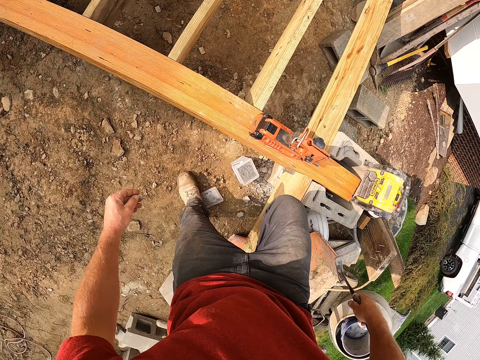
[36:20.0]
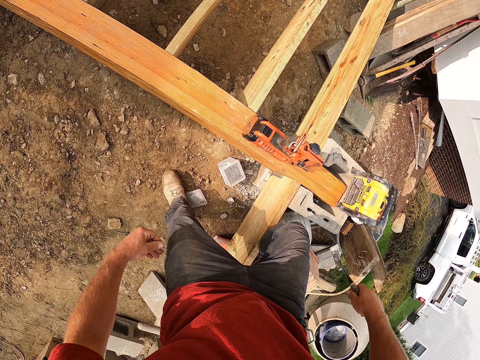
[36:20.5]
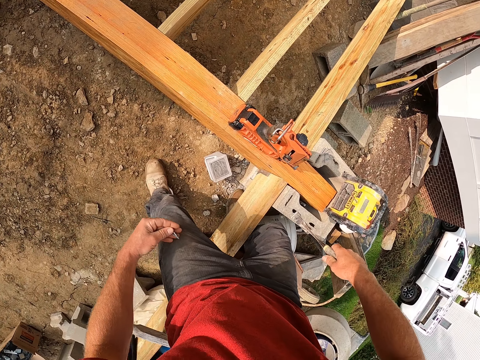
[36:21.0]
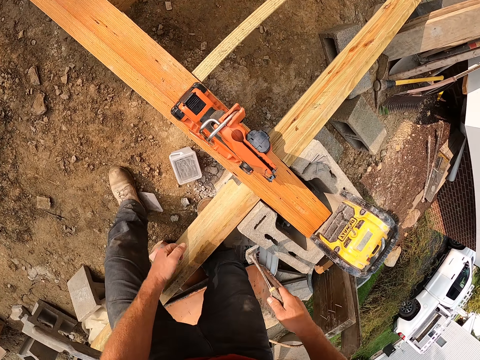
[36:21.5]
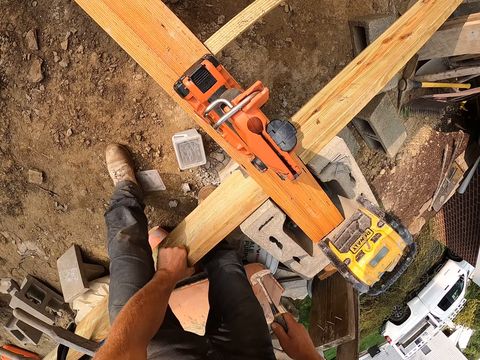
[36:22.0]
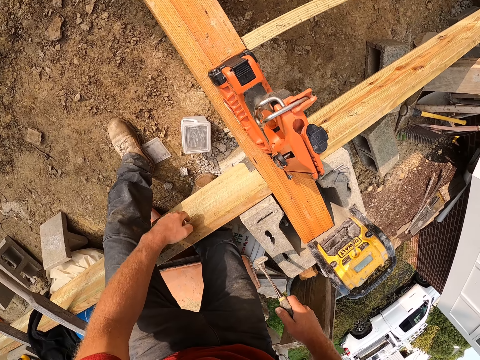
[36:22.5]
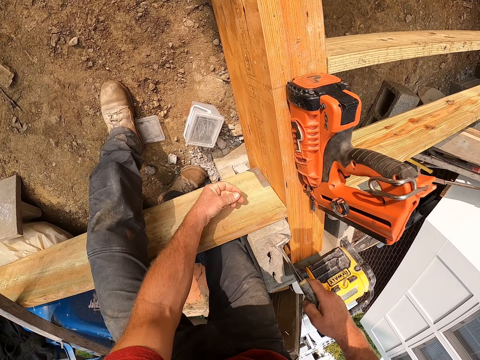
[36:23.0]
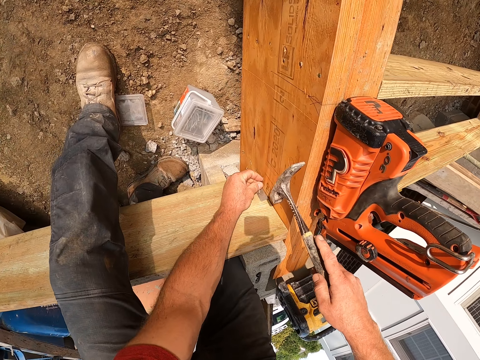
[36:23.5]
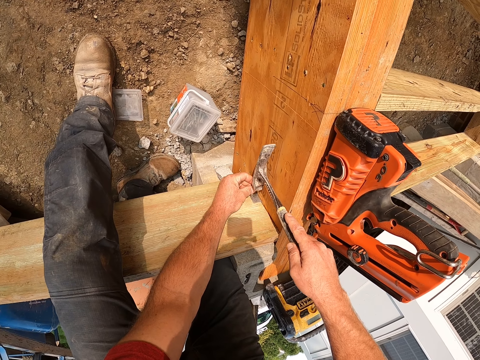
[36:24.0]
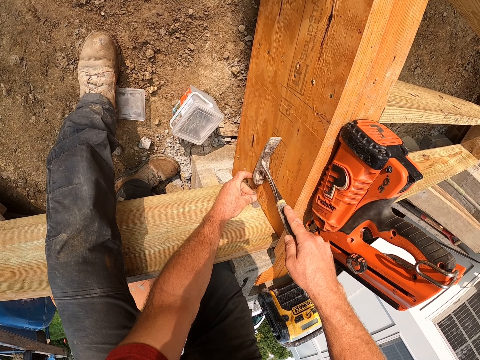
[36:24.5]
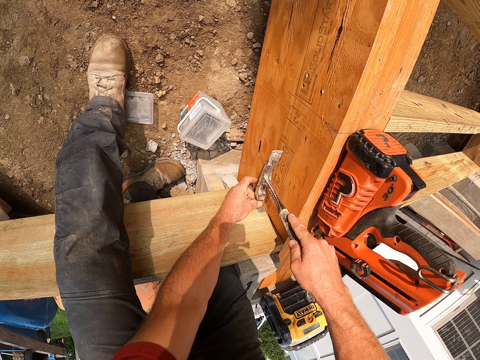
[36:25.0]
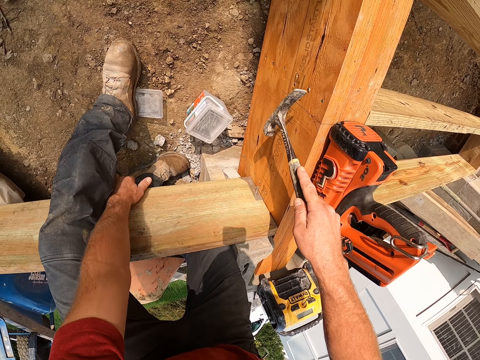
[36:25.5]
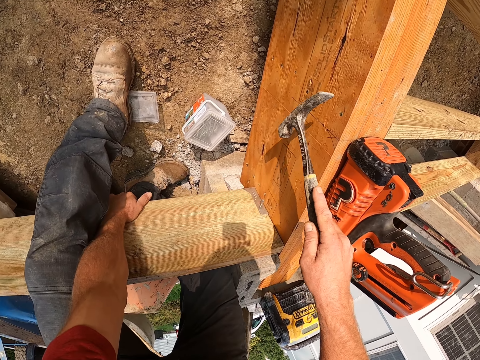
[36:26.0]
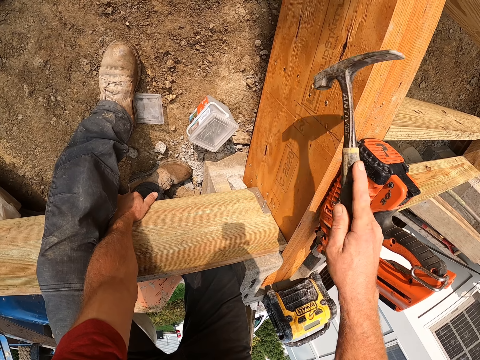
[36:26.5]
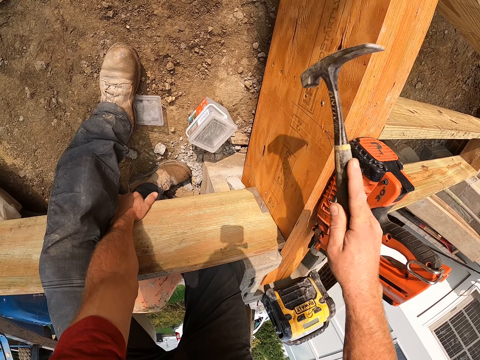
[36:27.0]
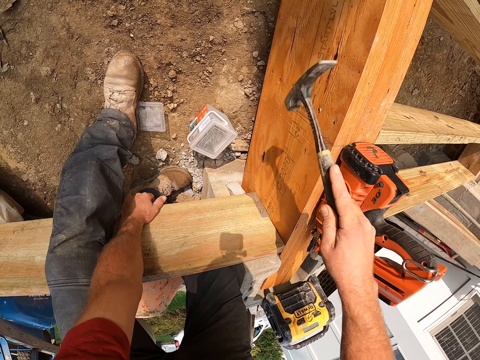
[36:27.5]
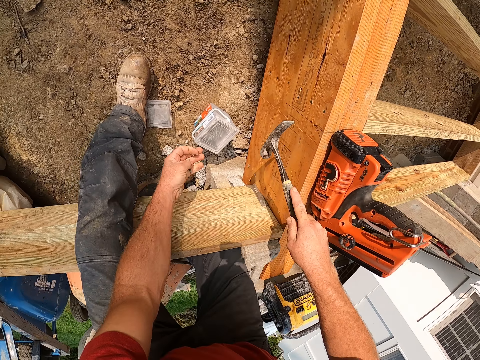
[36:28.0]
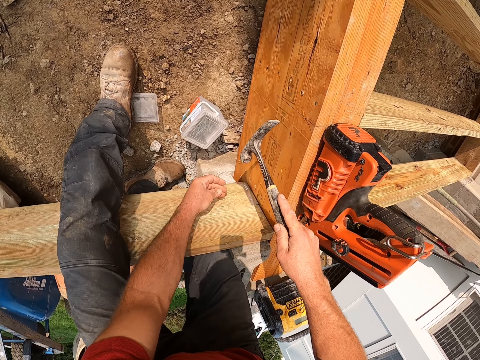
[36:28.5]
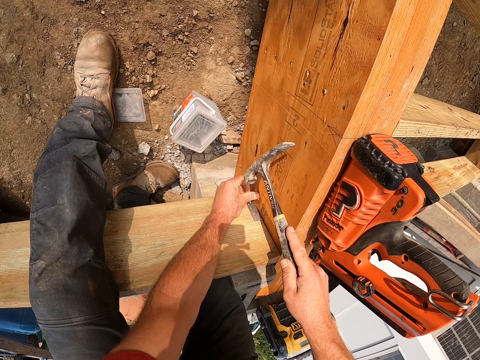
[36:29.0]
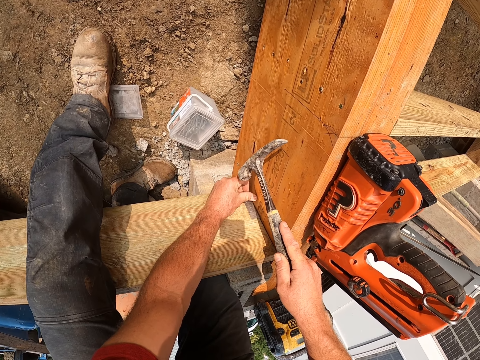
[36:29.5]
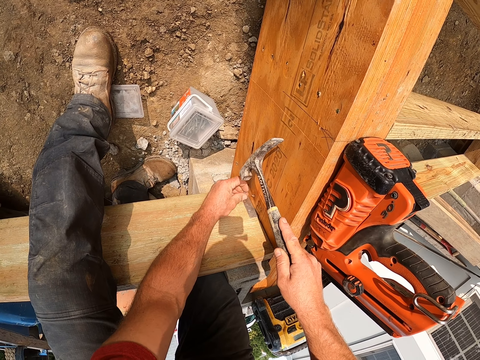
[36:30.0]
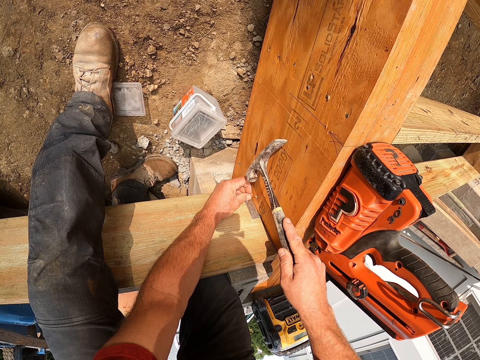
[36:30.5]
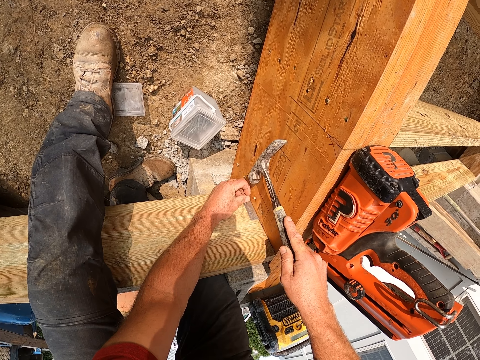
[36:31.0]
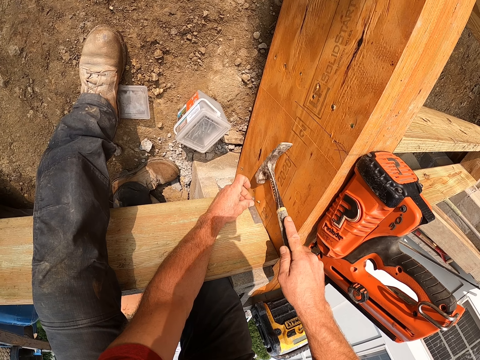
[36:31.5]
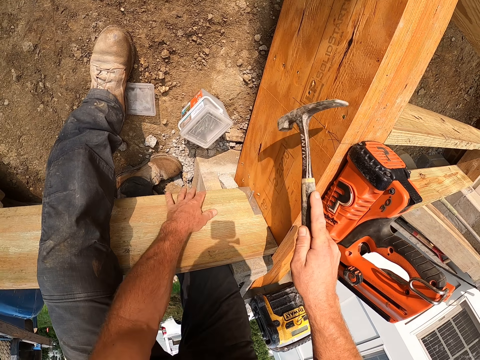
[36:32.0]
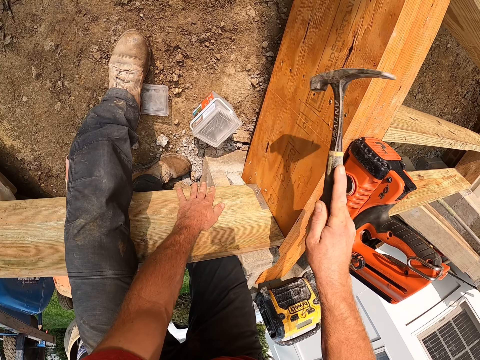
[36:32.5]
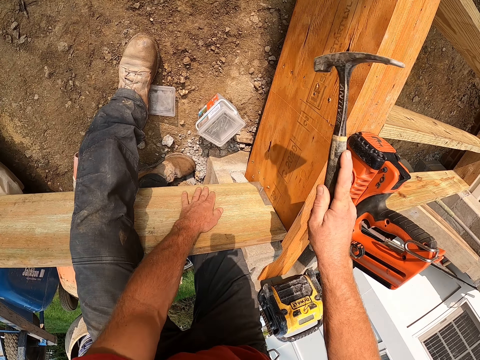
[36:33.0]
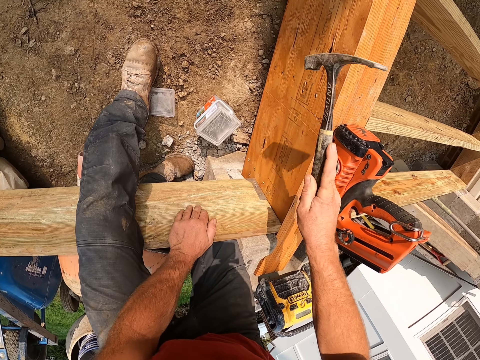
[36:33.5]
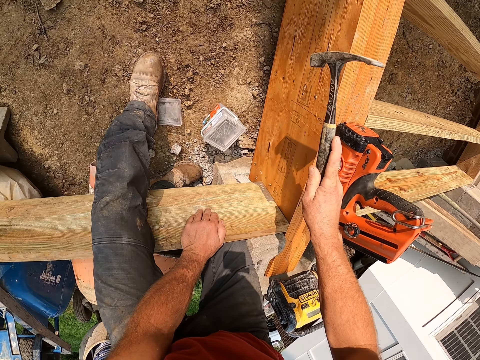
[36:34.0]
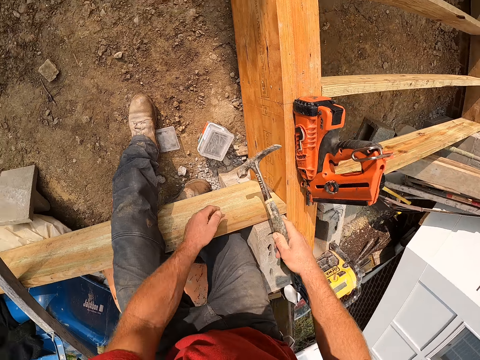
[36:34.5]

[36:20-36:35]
The camera wearer crosses his right leg over the plank. He grips the plank with his left hand. He holds a nail on the plank with his left hand. He hits the nail with the hammer in his right hand. He holds the plank with his left hand. He hits the nail into the plank with the hammer in his right hand. He holds the nail against the wood. He checks the nail on the plank with his left hand. He hits the nail into the plank with the hammer in his right hand. He holds the plank with his left hand. He hammers the nail into the wood.

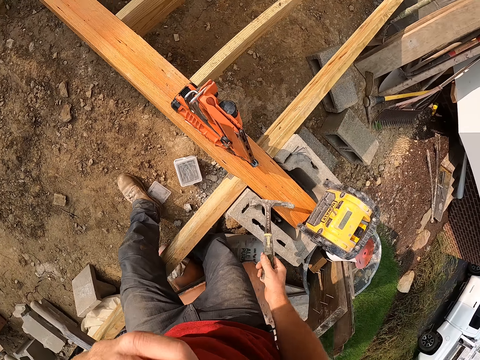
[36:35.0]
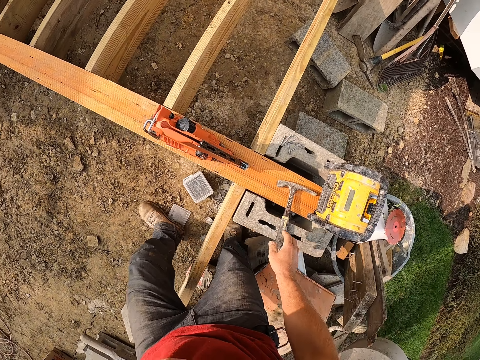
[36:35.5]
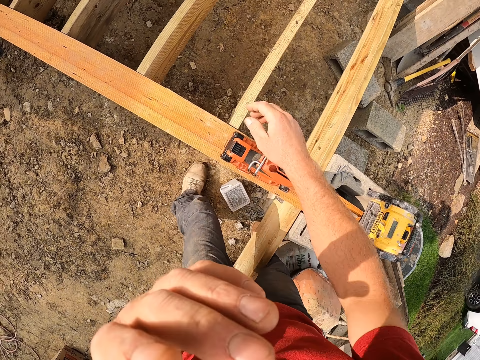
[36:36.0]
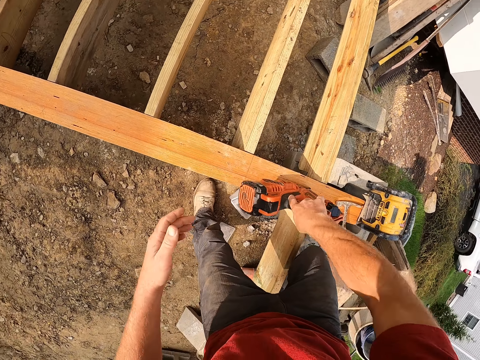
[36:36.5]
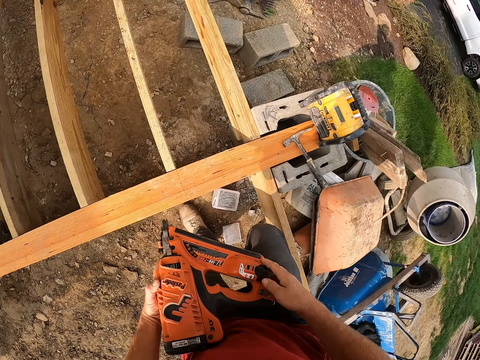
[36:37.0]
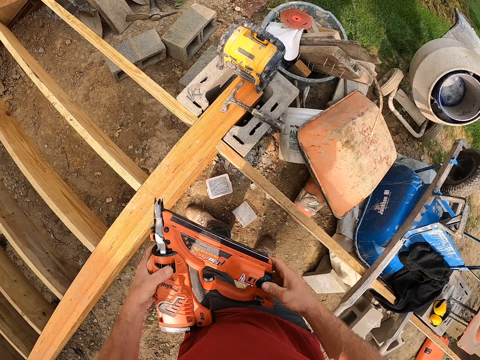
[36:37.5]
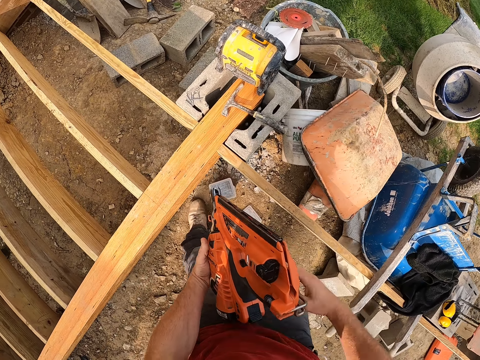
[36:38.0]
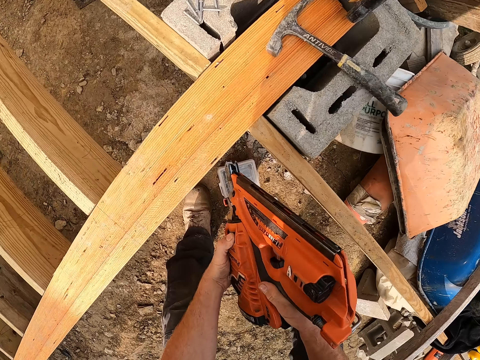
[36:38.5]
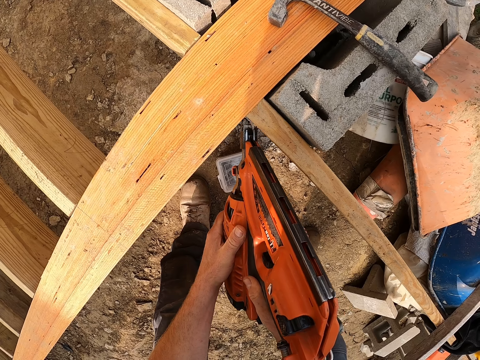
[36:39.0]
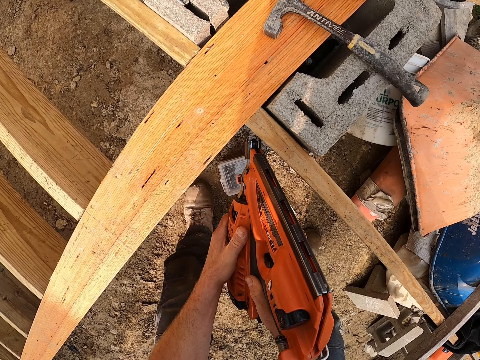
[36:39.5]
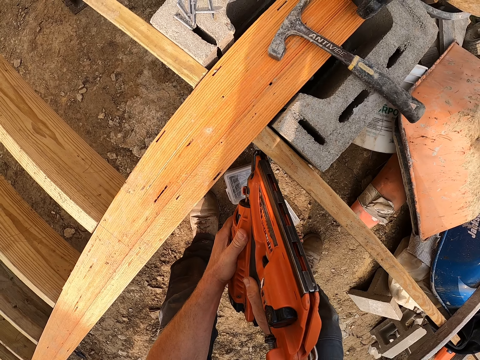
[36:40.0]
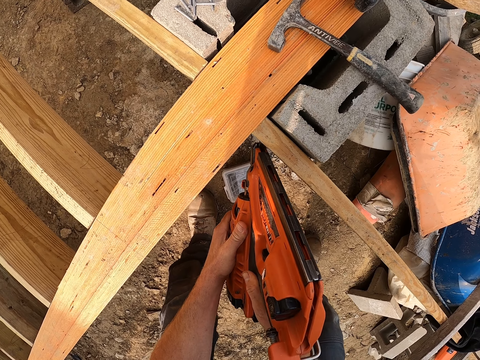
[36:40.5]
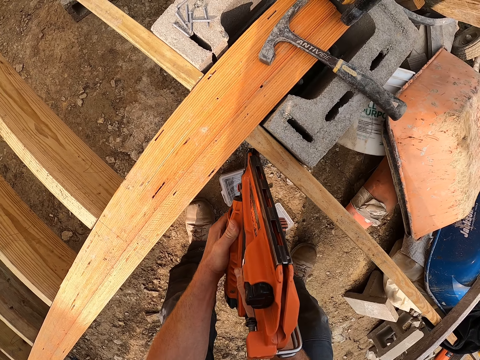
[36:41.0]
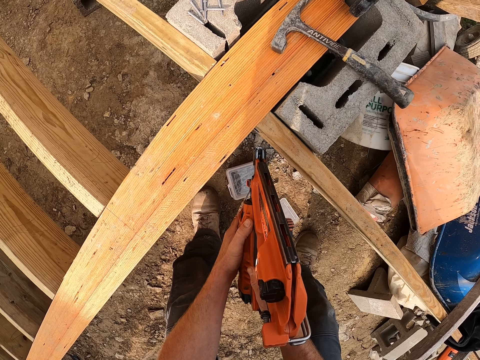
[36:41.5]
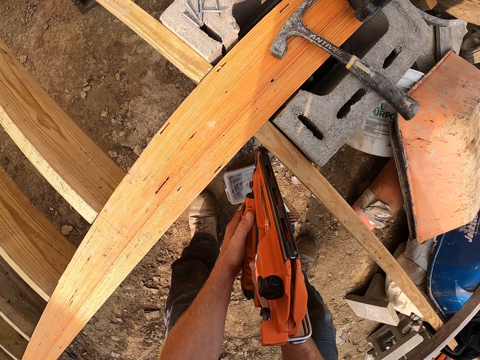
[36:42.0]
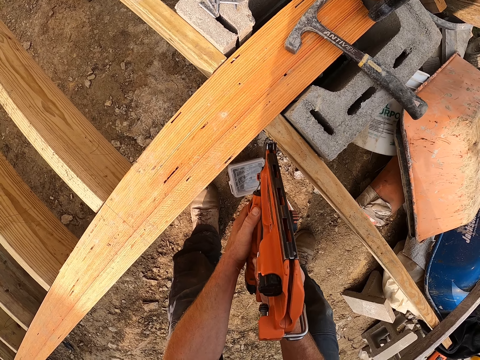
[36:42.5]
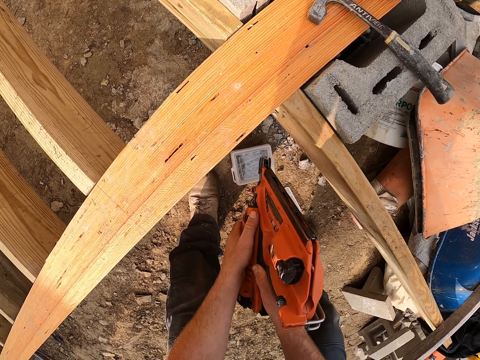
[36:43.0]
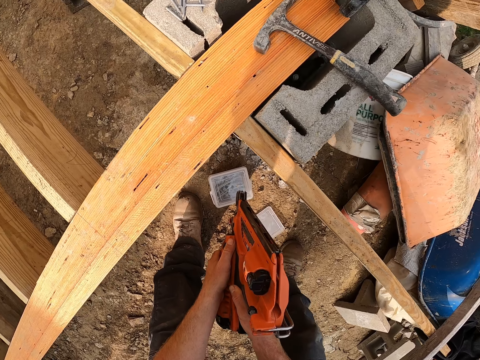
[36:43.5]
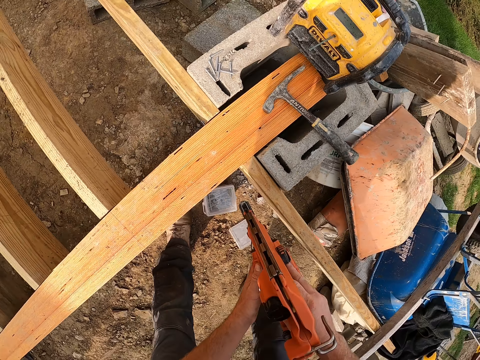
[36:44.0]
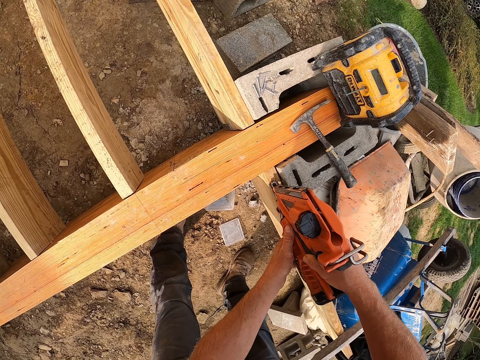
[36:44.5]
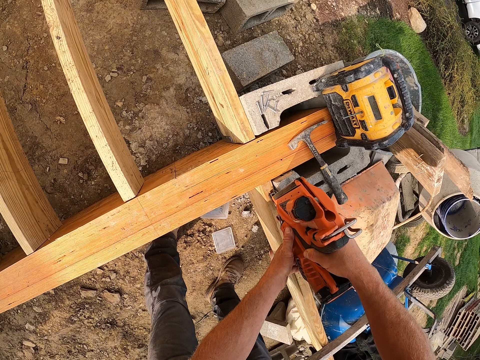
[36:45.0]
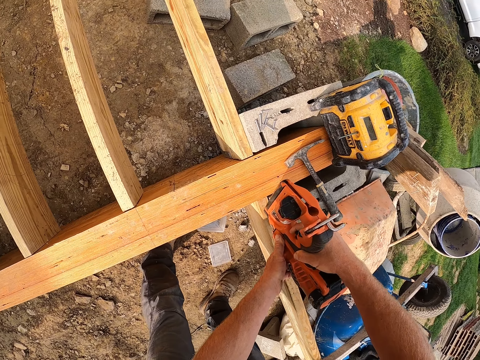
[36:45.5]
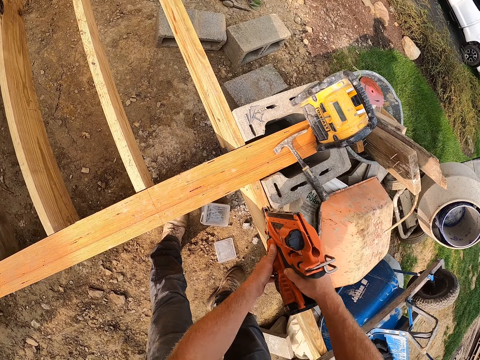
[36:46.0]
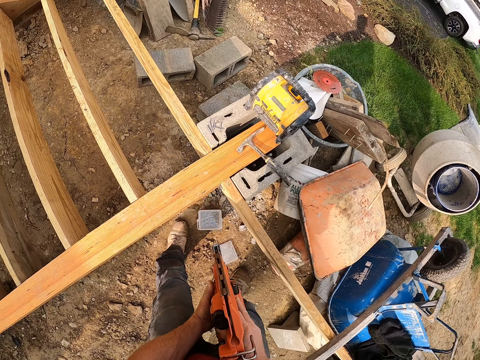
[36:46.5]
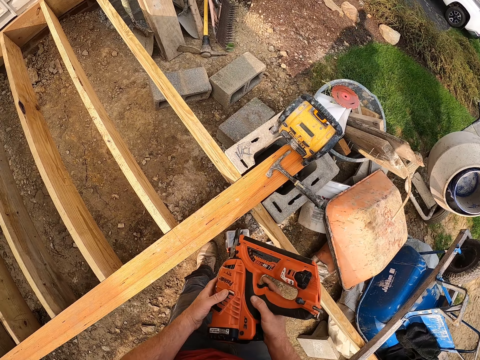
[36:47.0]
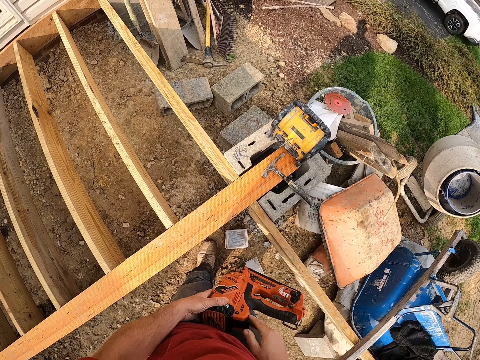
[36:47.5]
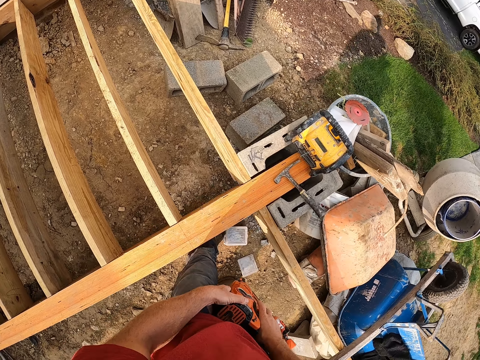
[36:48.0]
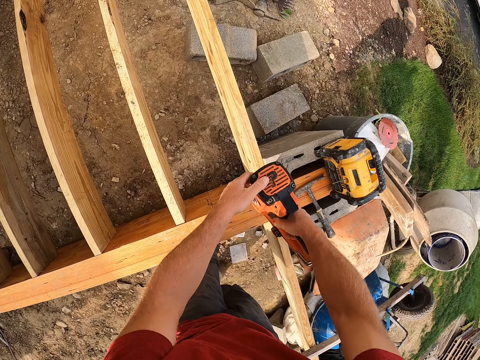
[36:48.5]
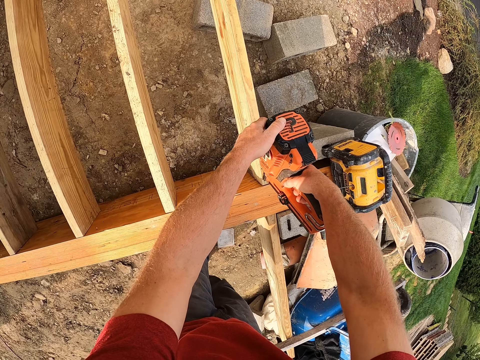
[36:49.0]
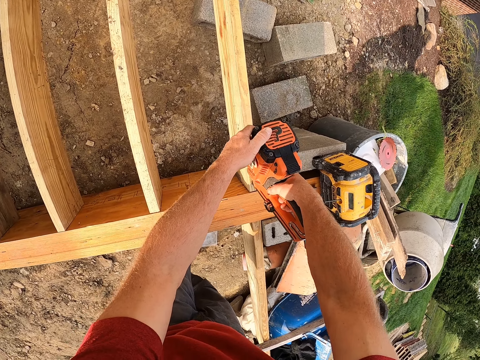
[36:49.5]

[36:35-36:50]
The camera wearer raises his left hand towards his face. He puts his hand in his mouth. He puts the hammer in his right hand on the plank. He picks the nail gun with his right hand. He lowers his left hand on the nail gun. He crosses his right leg over the wooden foundation. He inserts a nail into the plank with the nail gun in his hands.
